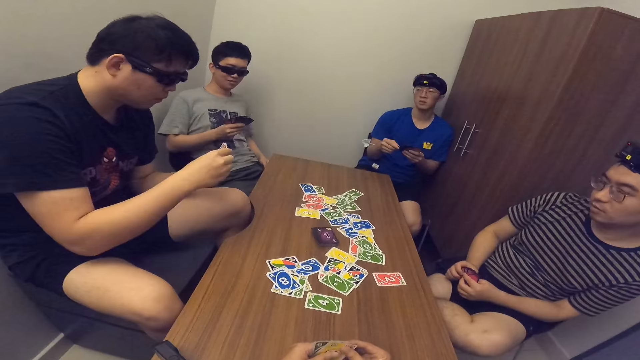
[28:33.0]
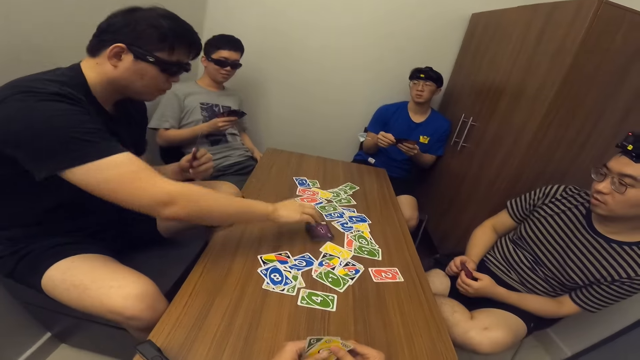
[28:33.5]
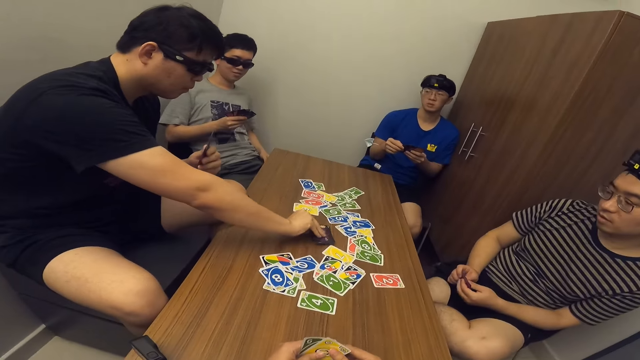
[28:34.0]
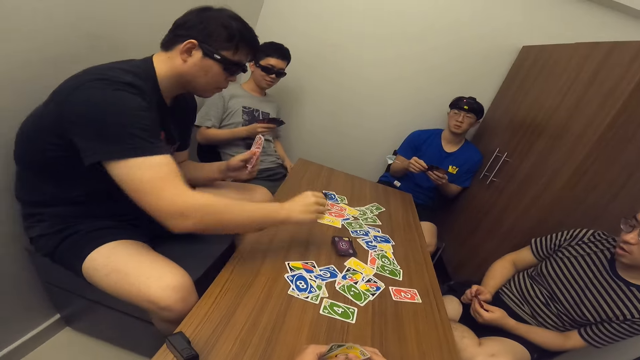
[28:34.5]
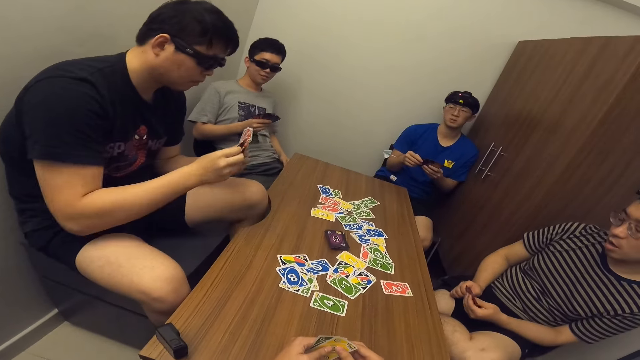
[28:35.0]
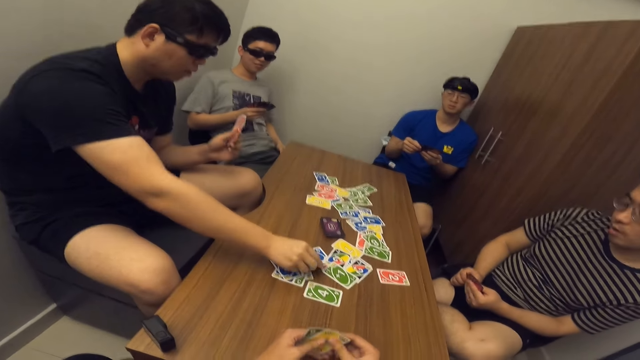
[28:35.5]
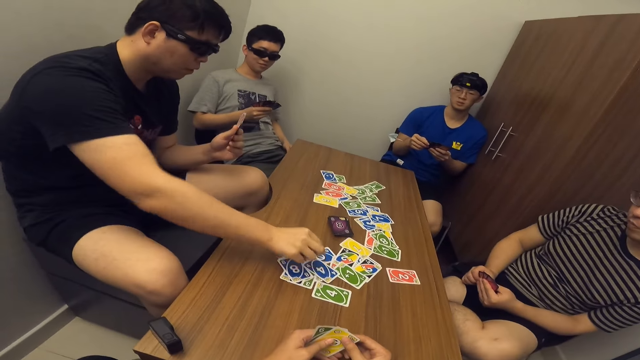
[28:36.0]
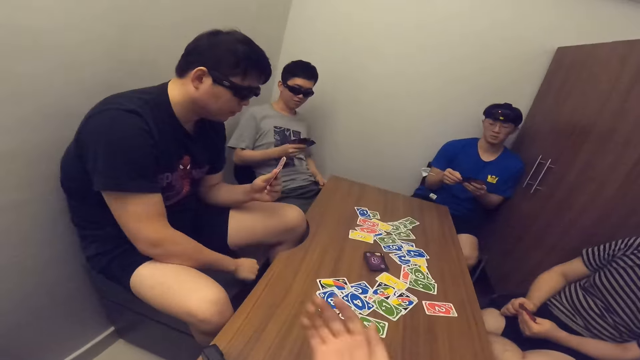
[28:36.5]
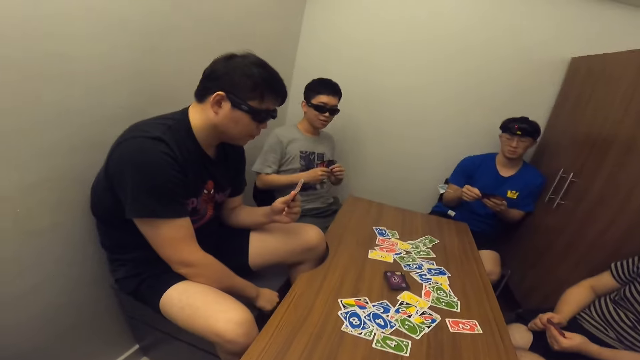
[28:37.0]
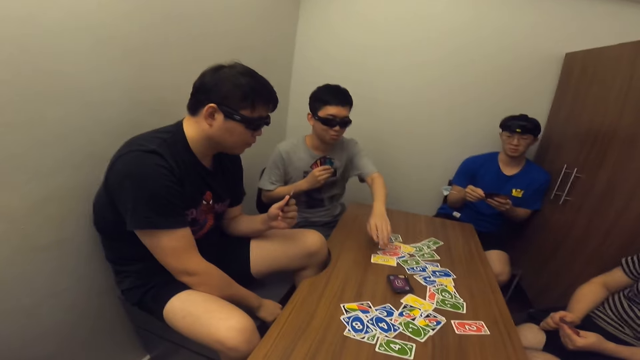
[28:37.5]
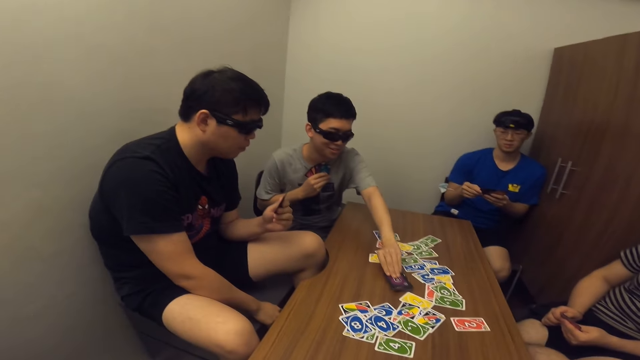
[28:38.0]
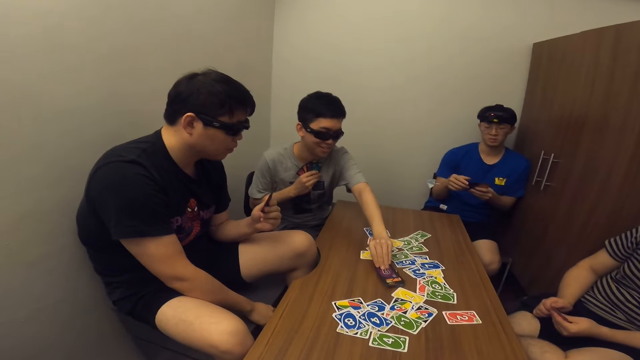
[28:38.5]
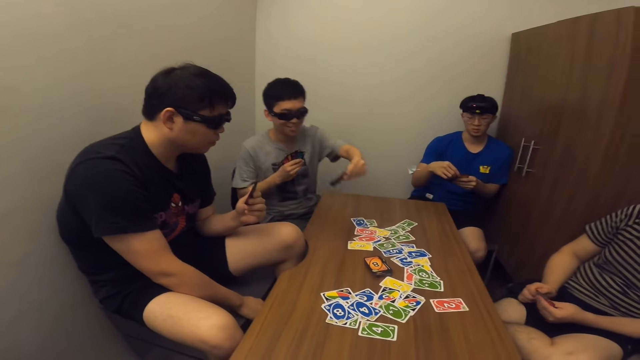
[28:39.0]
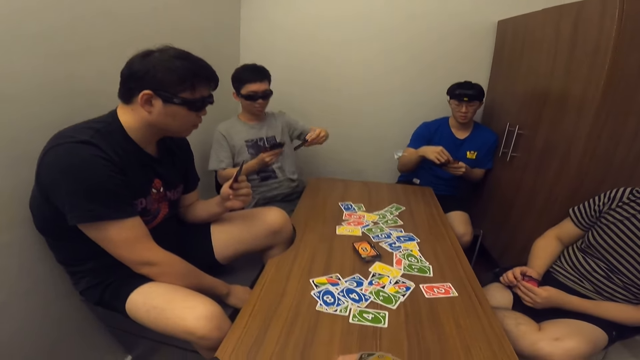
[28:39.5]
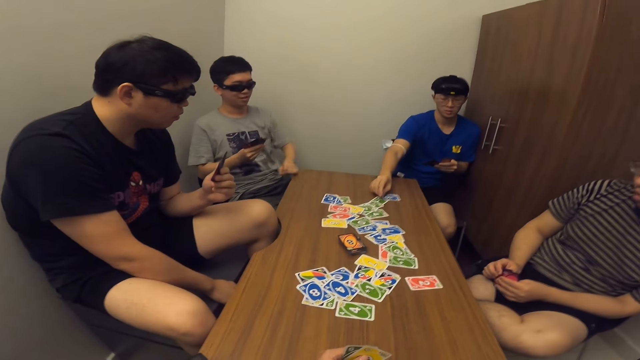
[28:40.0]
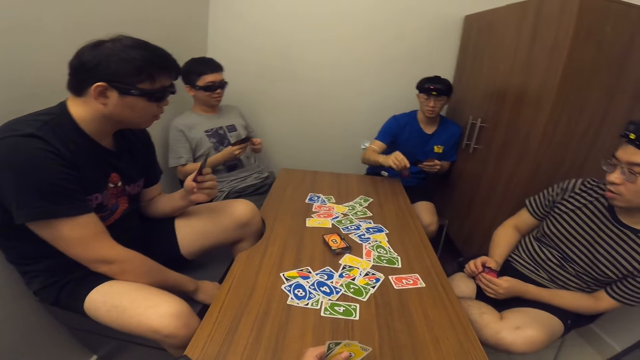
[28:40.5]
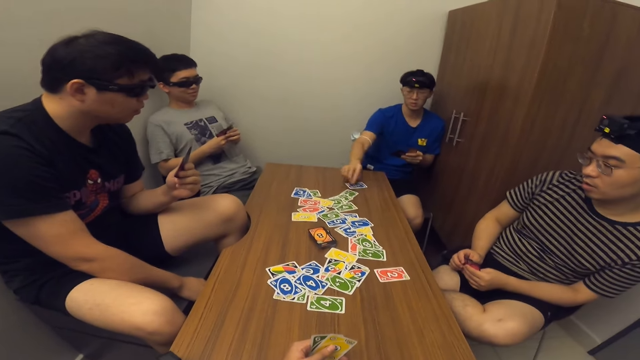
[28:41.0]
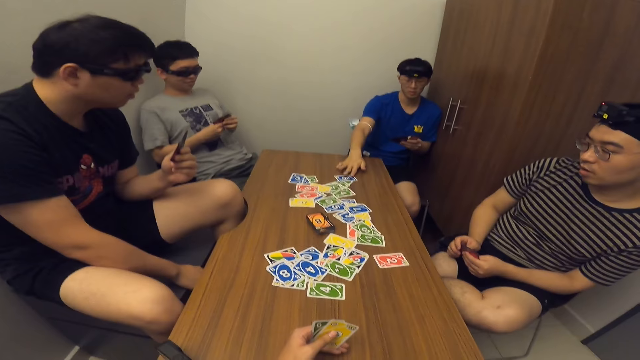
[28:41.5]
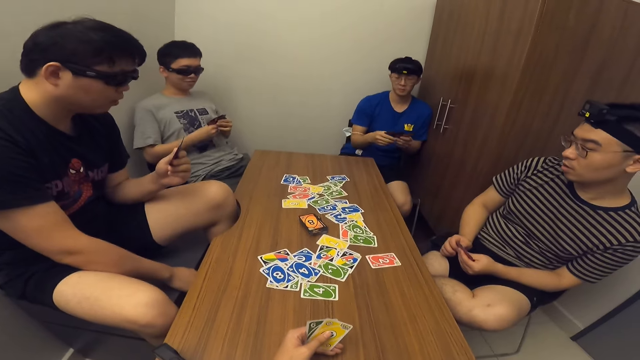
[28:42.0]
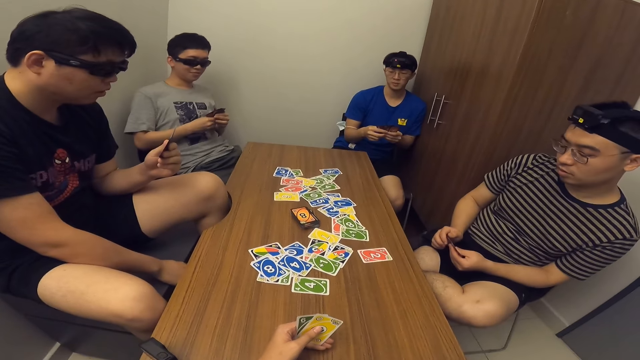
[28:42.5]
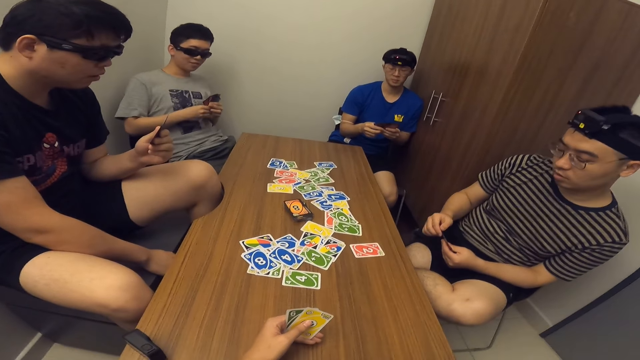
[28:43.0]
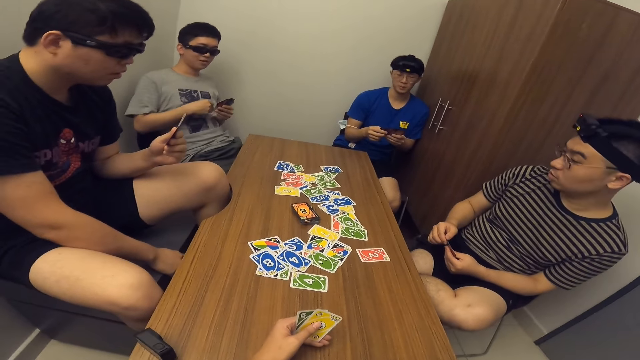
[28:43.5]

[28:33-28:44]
A man picks a card from the deck of cards on the table with his right hand. He drops the card on the table with his right hand. Another man picks a card from the deck of cards on the table with his left hand. He drops the card on the table with his left hand. The camera wearer drops a card on the table with his right hand. A third man places a card on the table.

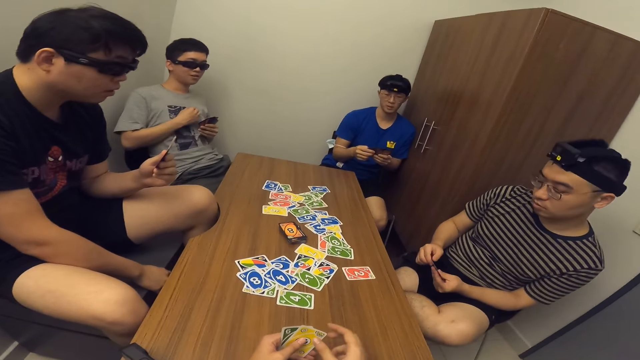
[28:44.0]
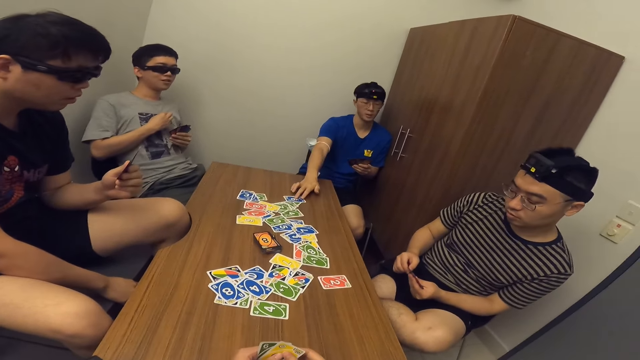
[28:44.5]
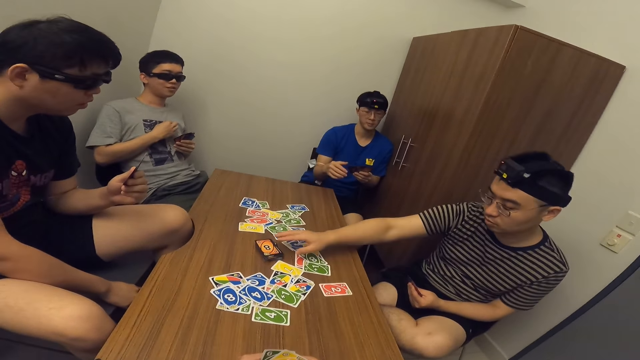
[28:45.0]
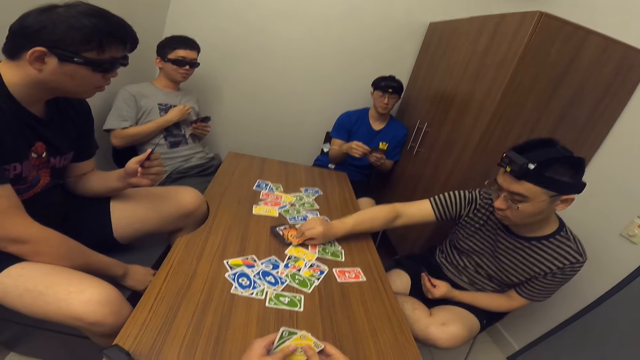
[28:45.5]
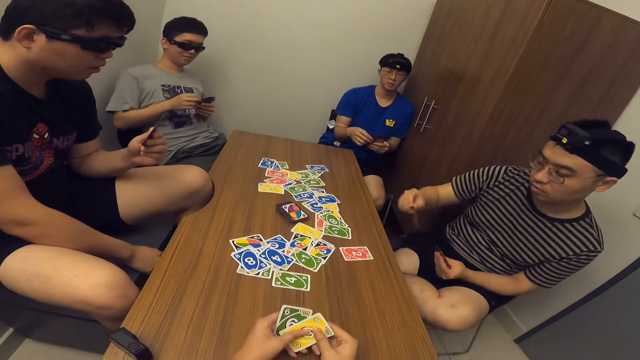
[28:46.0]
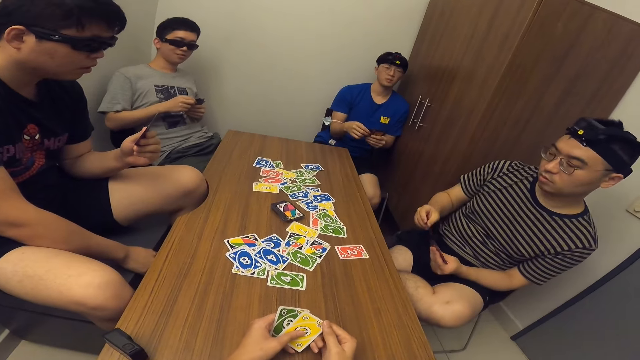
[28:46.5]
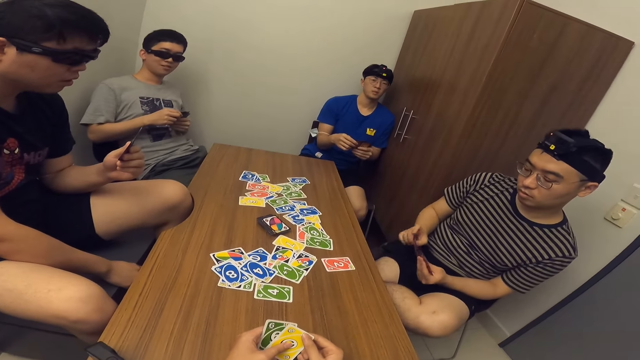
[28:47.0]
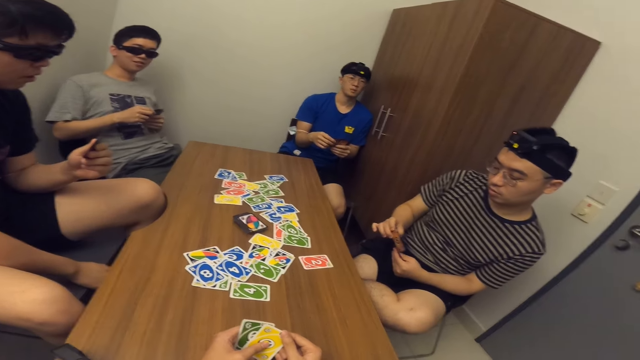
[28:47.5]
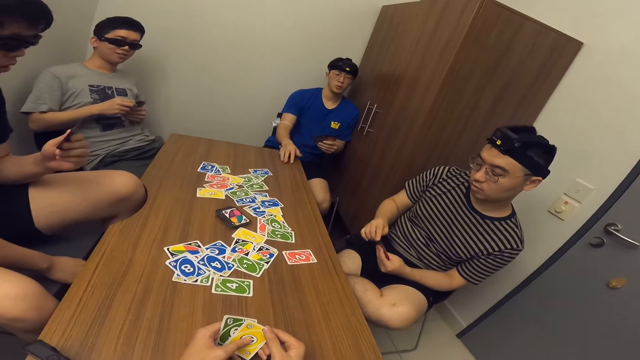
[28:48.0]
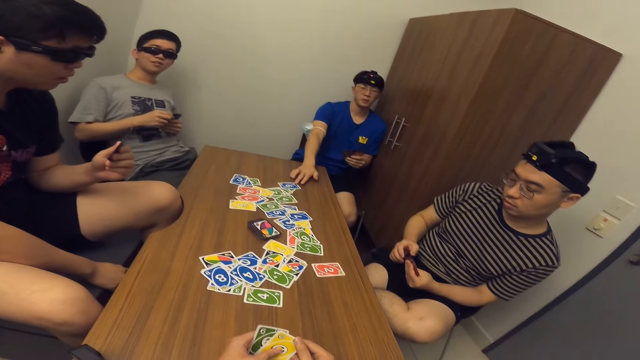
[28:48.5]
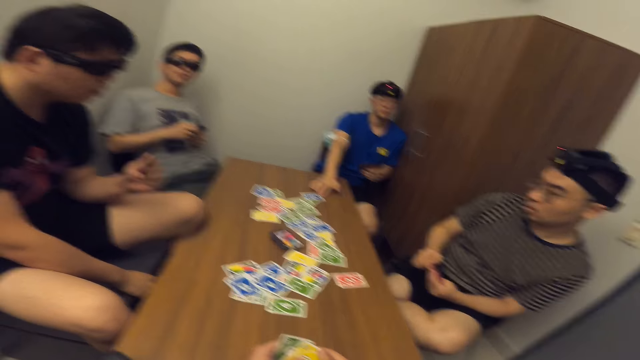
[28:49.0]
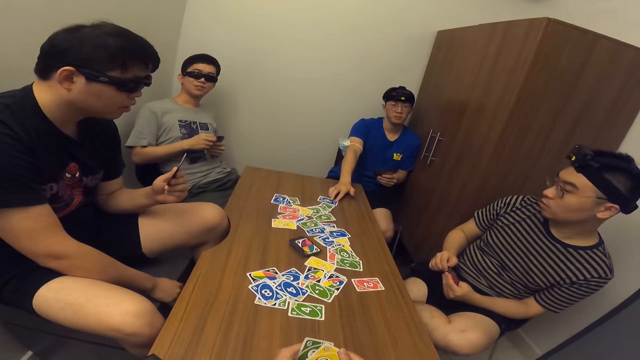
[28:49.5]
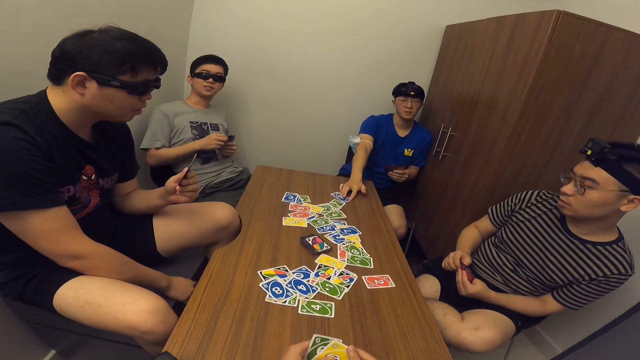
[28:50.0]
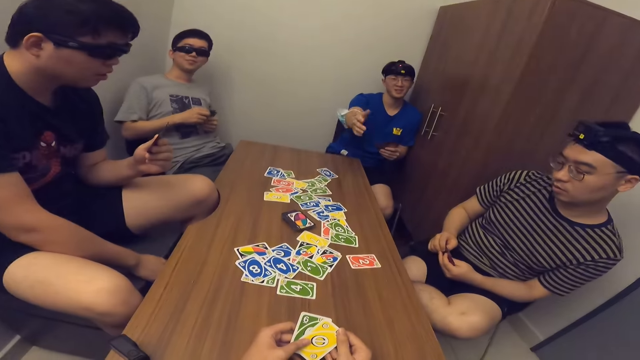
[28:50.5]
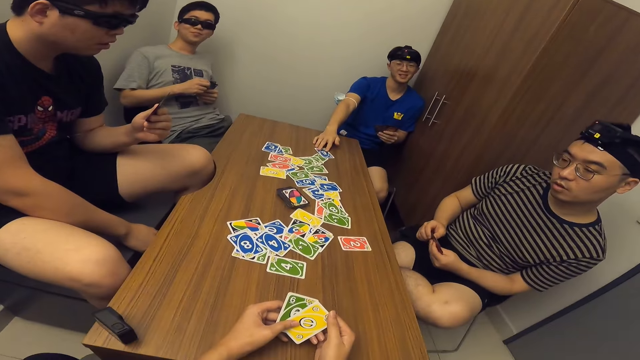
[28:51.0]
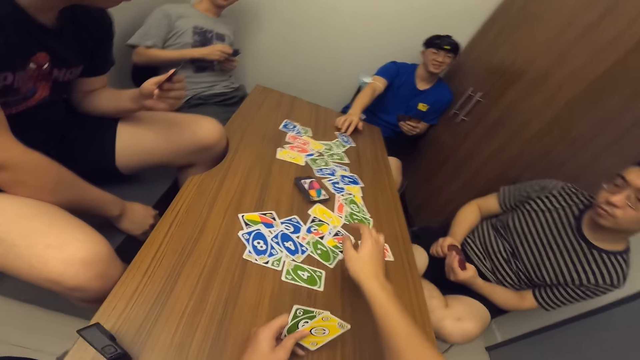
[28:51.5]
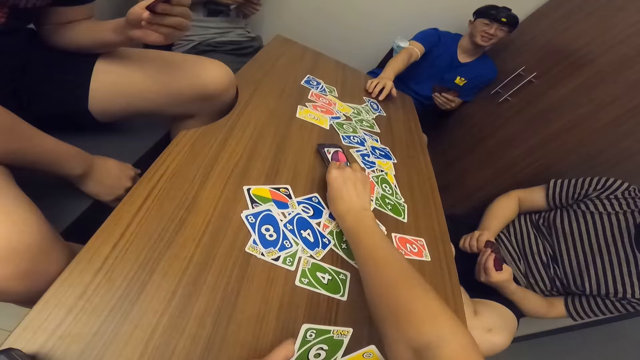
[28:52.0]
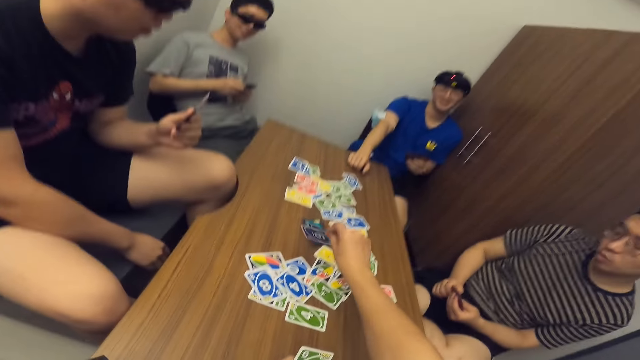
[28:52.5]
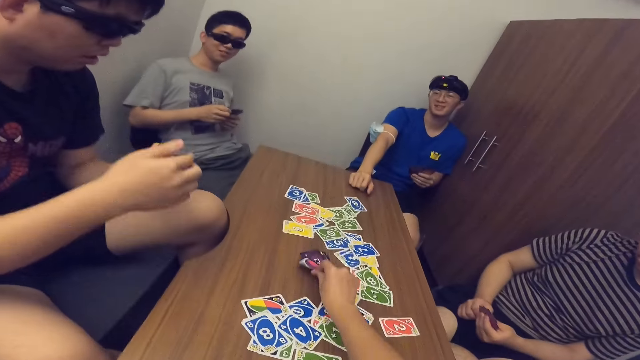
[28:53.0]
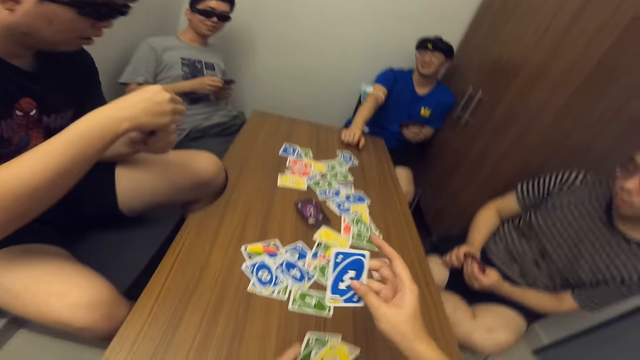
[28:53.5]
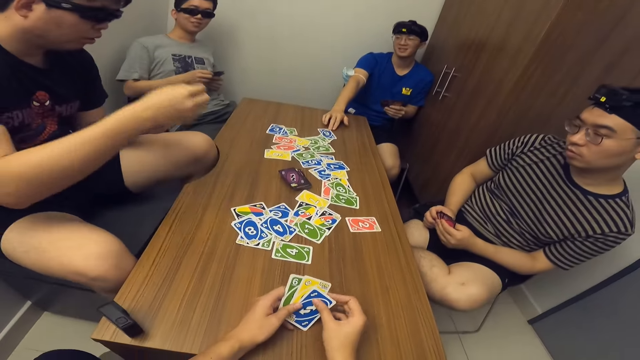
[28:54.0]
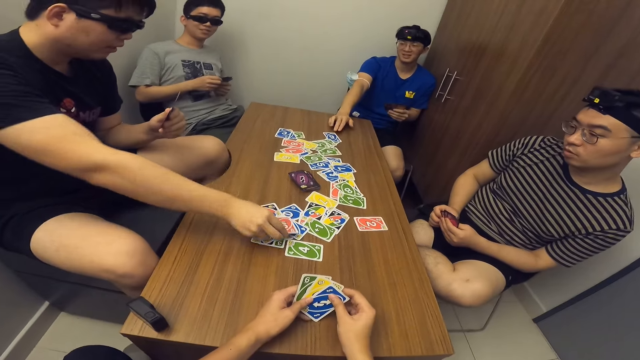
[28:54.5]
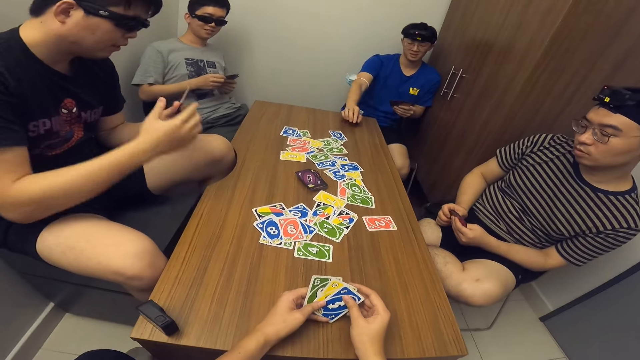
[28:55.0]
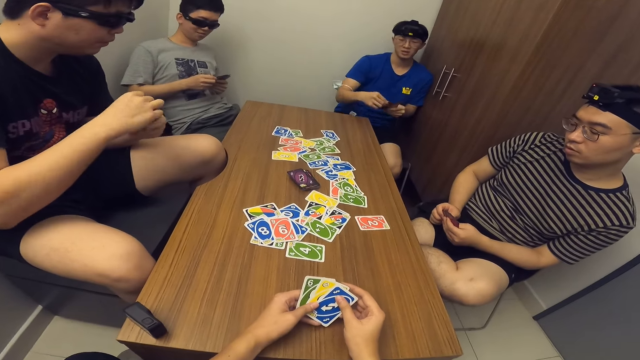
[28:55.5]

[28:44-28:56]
A man picks a card from the deck of cards on the table with his right hand. Another man places a card on the table. The camera wearer picks a card from the deck of cards on the table with his right hand. A third man drops a card on the table with his right hand.
